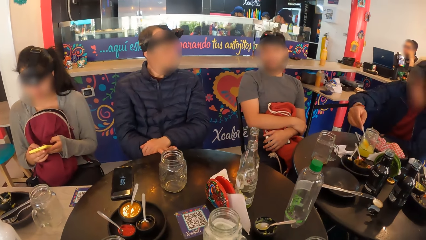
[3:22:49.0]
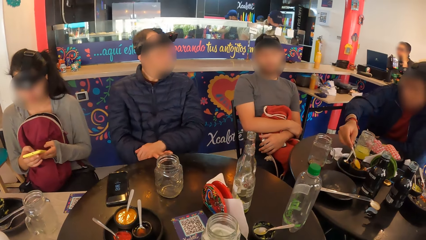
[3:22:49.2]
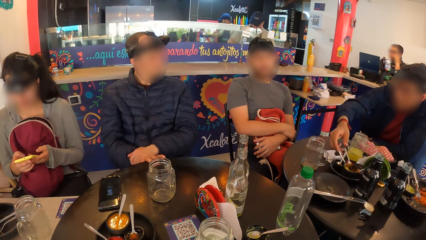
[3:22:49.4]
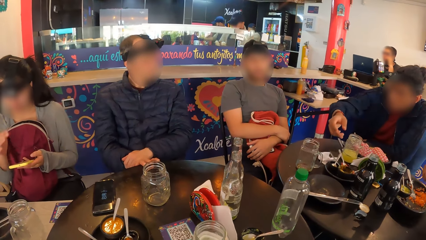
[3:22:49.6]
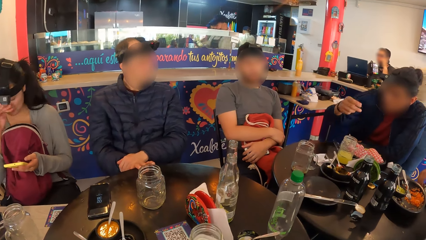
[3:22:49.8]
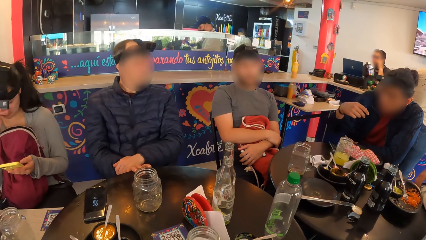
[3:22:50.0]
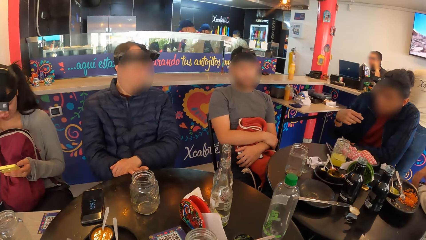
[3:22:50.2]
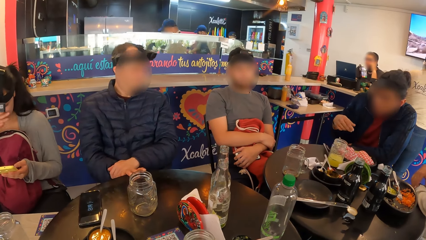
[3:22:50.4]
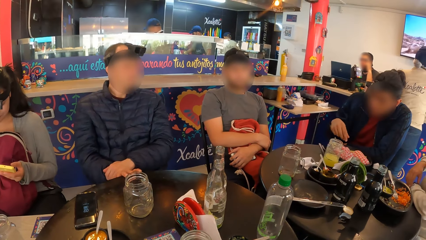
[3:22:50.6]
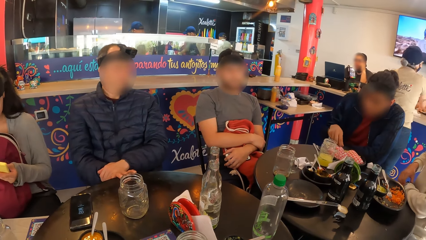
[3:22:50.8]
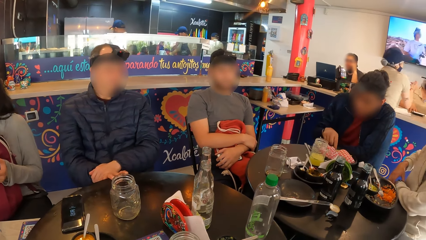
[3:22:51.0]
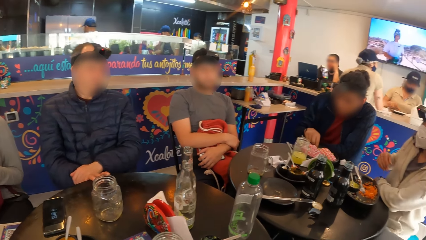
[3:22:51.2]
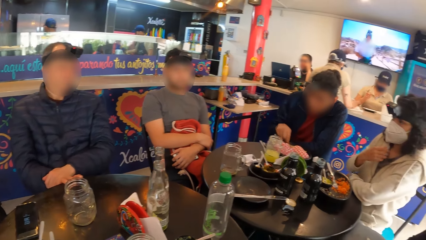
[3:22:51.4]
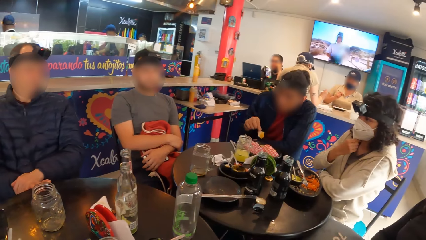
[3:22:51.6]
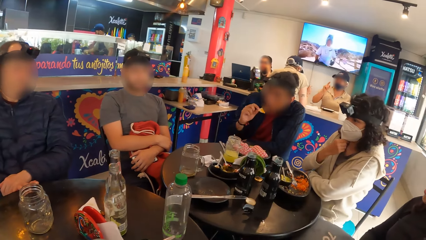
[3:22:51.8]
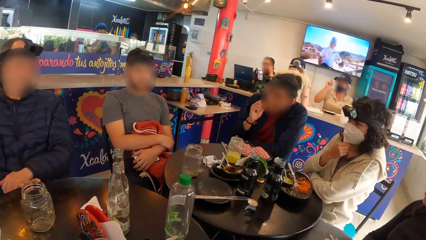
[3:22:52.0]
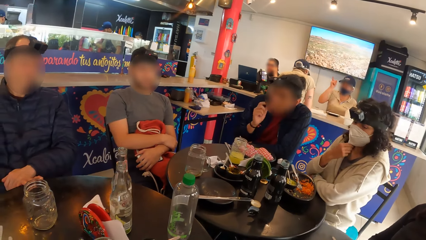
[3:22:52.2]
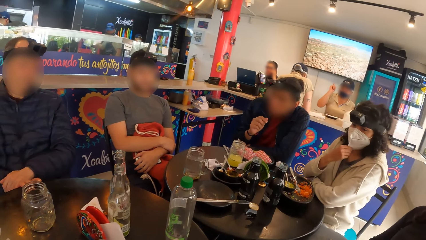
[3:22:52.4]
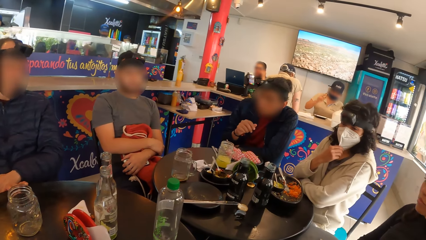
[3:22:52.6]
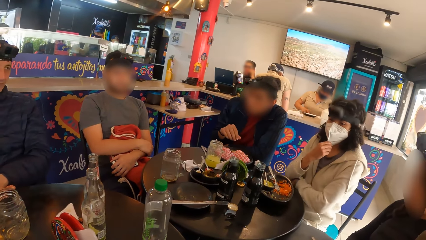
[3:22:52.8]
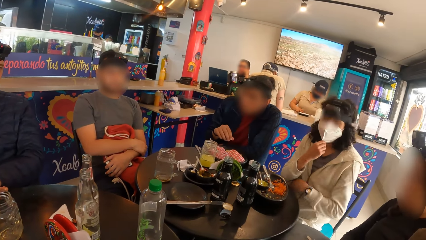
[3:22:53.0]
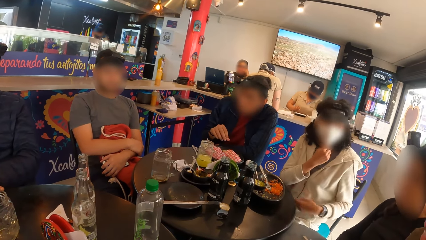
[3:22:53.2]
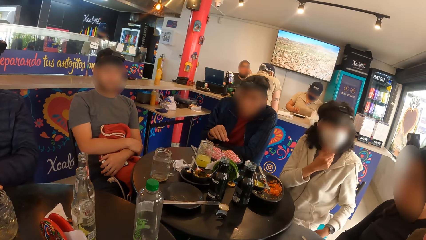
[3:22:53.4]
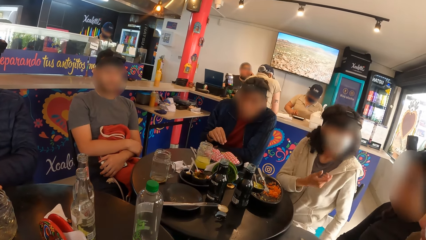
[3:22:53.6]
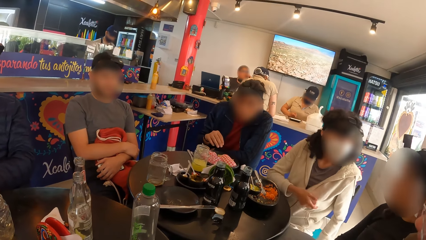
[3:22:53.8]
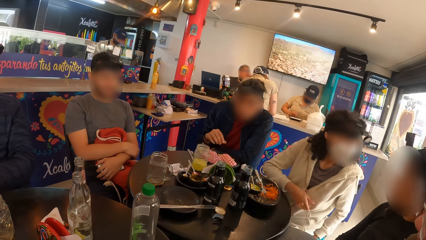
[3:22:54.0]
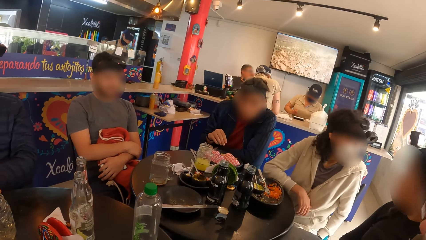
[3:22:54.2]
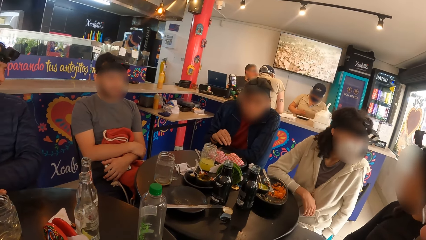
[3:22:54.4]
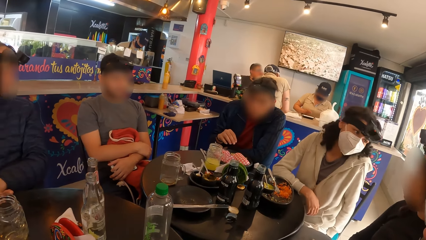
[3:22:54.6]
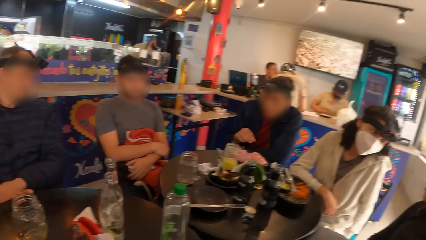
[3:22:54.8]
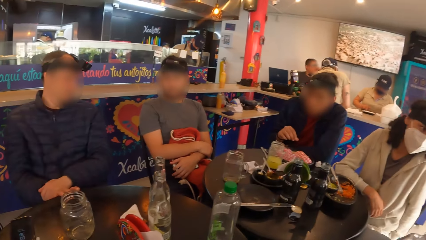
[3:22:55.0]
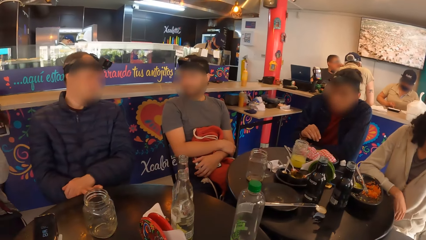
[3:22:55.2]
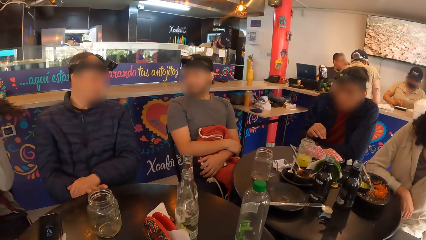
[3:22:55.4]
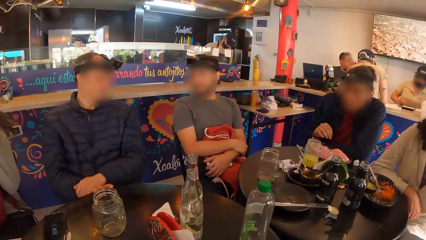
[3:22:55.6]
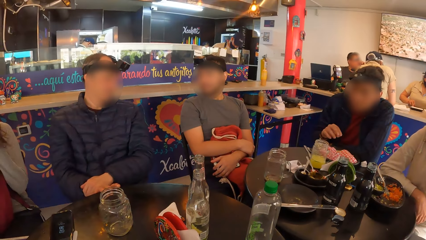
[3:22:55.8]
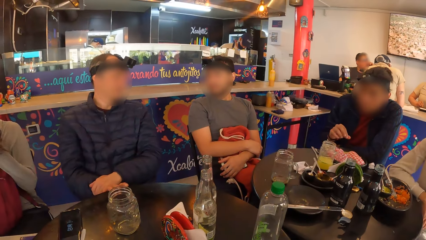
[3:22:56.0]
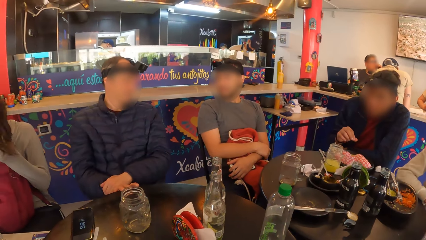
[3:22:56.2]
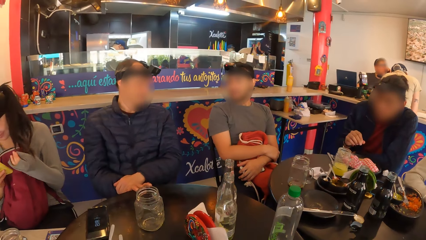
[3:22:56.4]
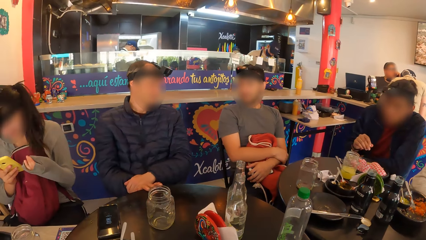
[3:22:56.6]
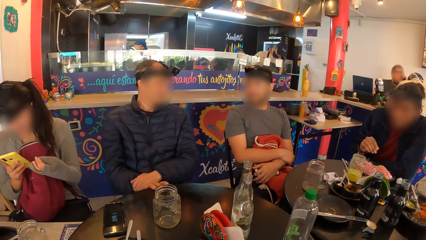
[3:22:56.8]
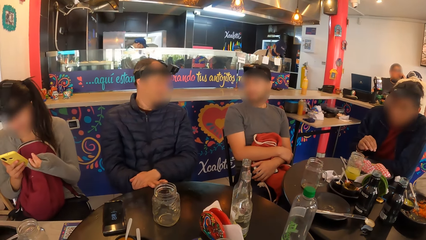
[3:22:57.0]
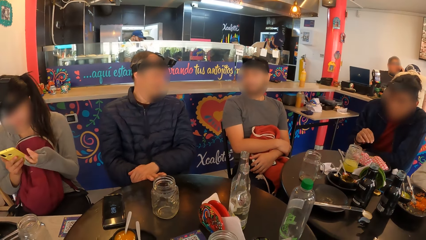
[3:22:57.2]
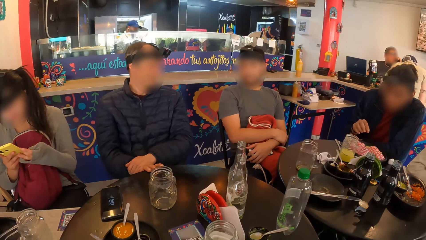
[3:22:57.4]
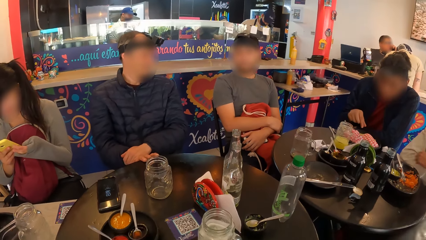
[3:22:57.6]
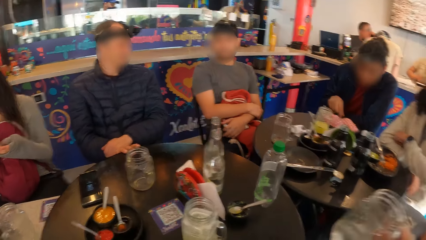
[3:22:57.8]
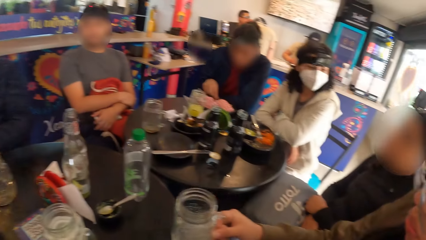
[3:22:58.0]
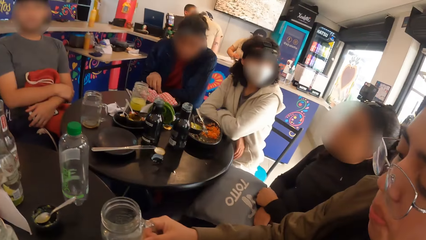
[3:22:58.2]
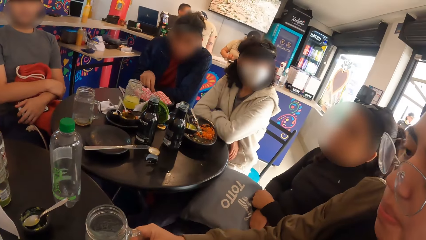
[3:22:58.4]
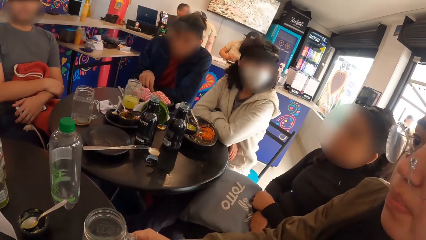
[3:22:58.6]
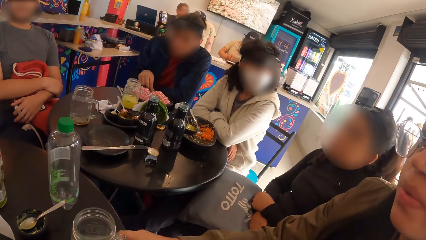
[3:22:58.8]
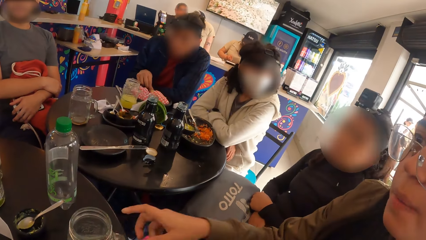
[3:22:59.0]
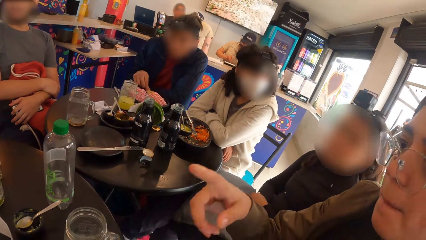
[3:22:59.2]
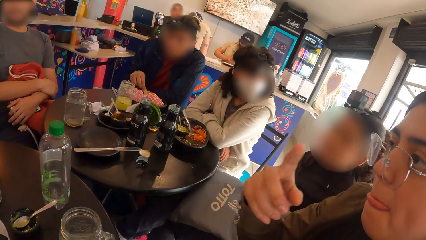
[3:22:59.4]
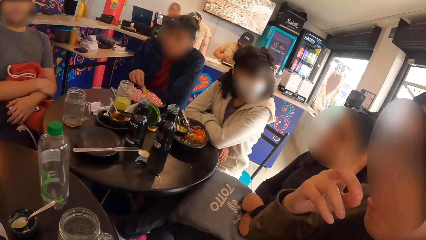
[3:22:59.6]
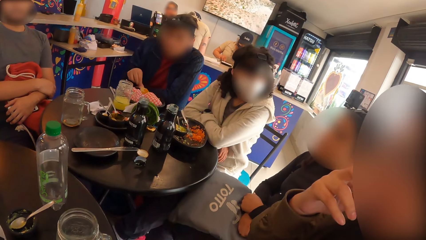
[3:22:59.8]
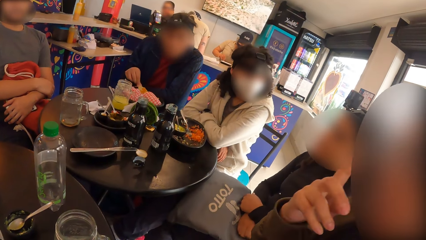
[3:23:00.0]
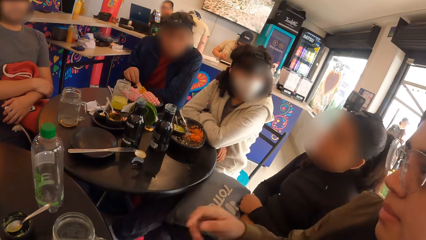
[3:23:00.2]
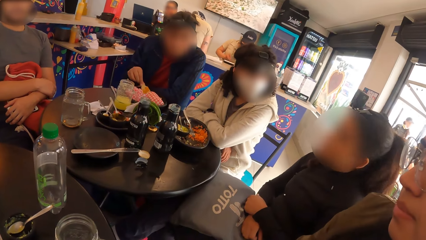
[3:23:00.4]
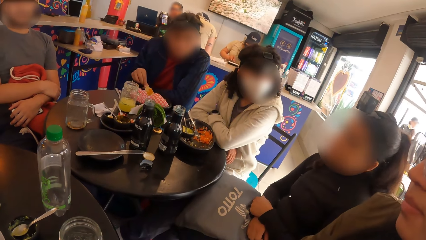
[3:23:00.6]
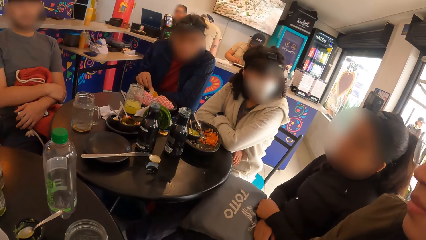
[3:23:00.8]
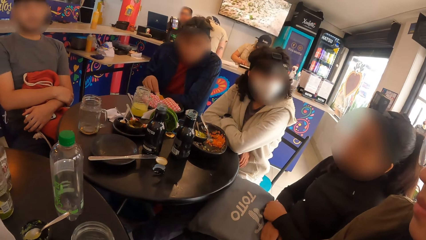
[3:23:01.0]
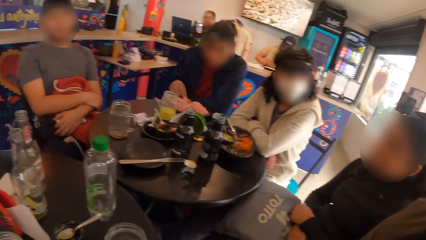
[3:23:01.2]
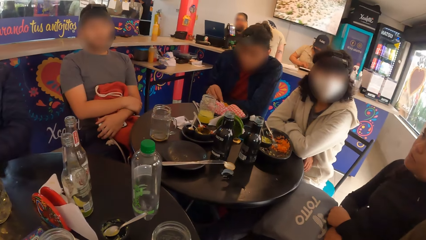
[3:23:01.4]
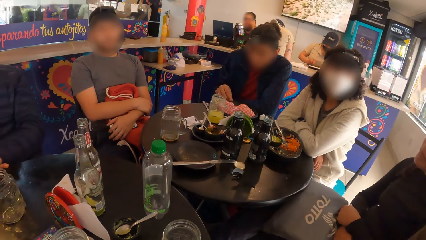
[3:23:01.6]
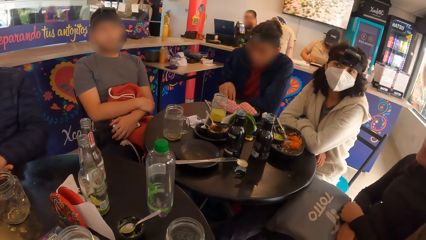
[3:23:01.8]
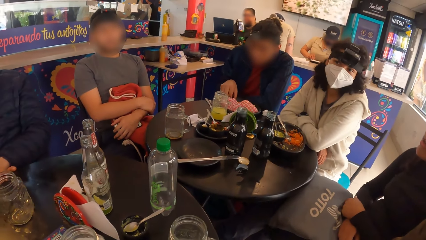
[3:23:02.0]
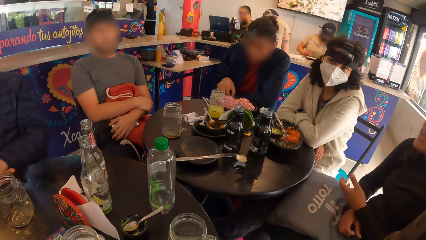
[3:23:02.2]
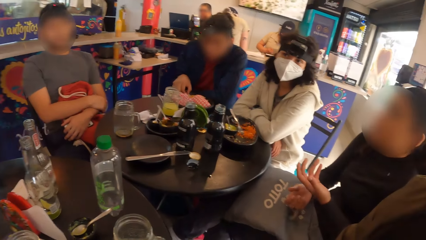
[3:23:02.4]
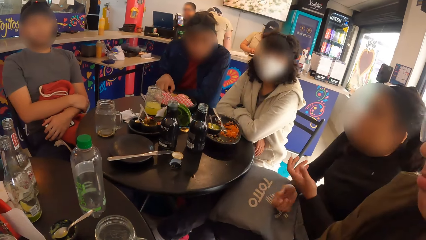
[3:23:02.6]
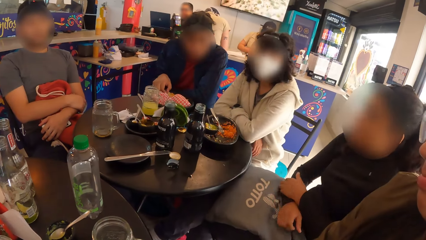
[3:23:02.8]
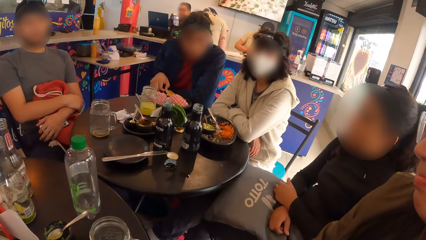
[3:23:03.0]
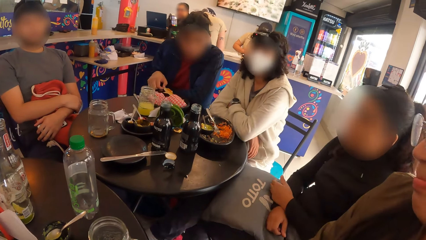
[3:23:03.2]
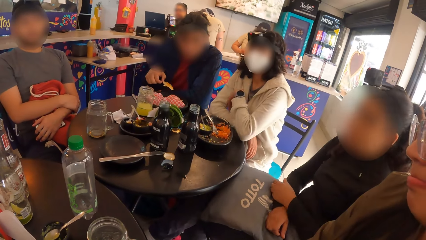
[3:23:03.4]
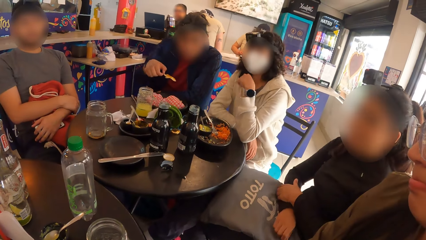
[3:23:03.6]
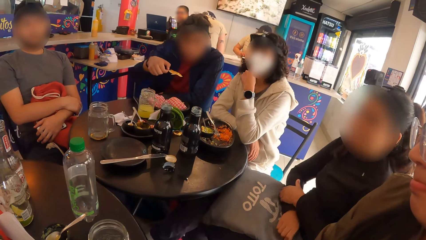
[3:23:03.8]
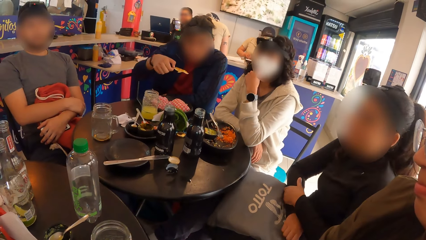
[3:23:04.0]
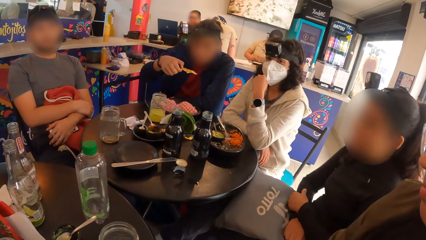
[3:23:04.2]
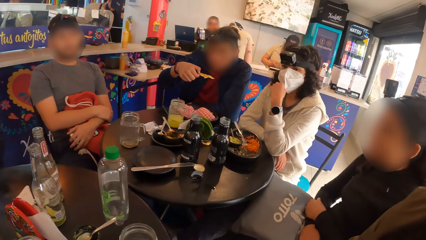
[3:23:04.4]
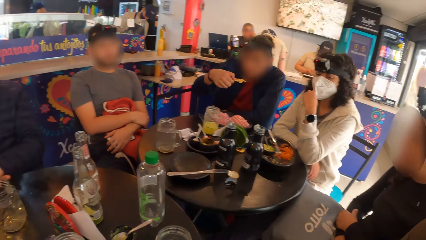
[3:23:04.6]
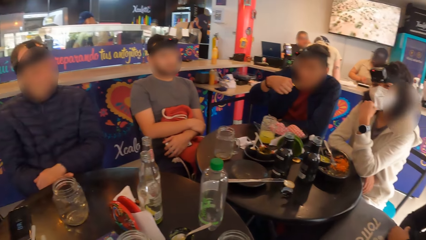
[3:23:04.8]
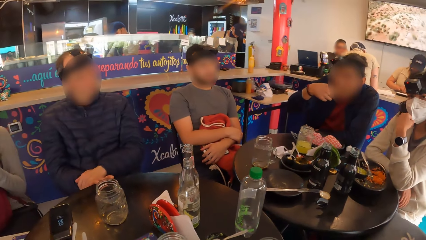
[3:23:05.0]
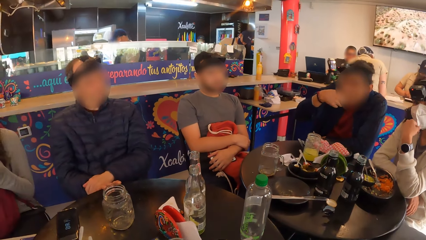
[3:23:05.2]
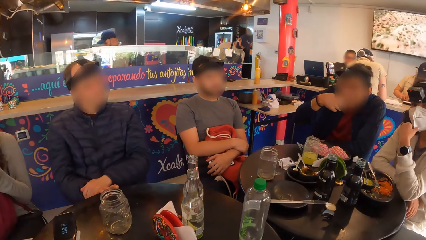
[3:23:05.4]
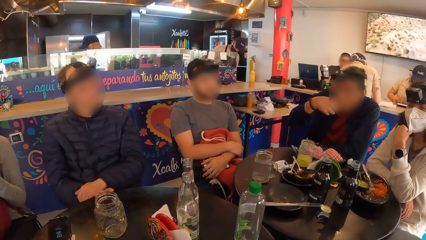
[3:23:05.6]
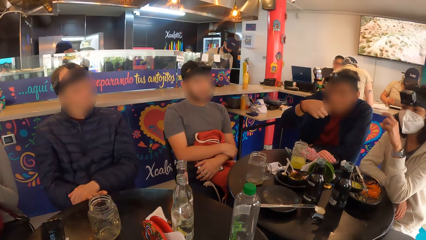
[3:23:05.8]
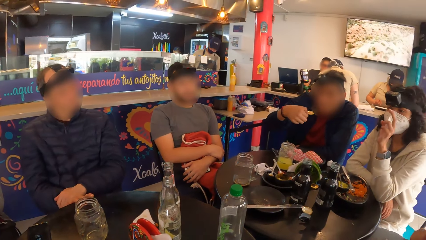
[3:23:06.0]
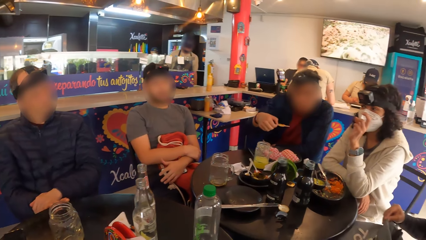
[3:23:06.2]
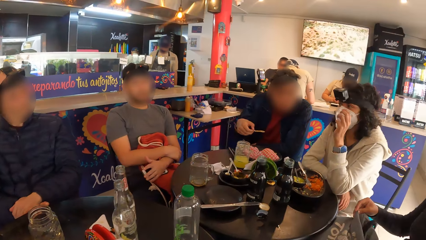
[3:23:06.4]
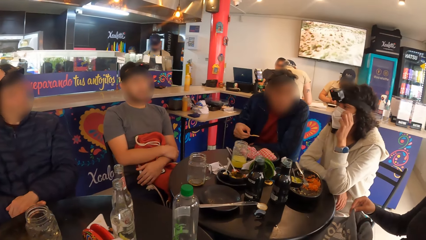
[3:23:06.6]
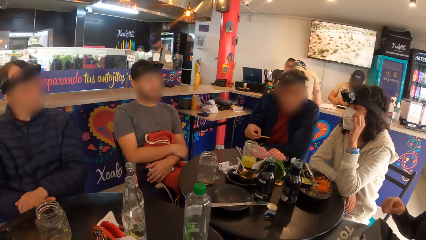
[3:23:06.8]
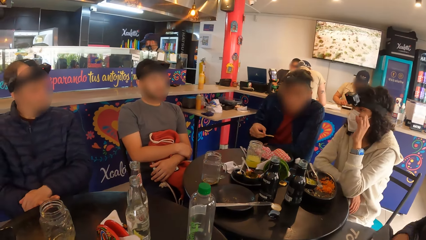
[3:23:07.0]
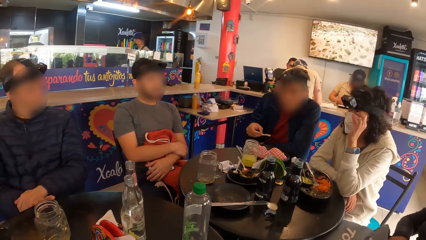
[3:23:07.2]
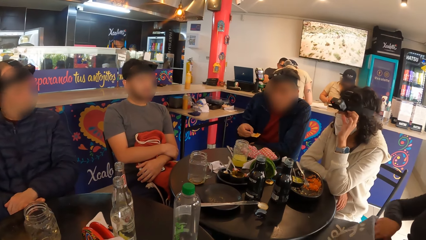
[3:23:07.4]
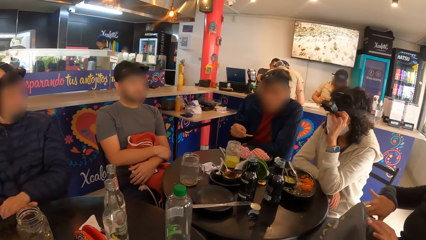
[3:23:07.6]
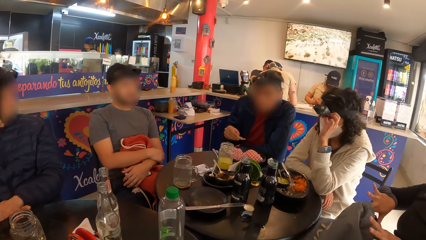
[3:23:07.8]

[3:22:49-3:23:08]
The man drops the spoon into the plate with his right hand. The woman scratches her nose with her right hand. The man puts food in his mouth with his right hand. Another woman adjusts the nose mask on her face with her right hand. The second woman interacts with a third woman. Another man interacts with a third man. The first woman operates the phone with both hands. A fourth woman drops a cup on a table with her right hand. The first man picks food from the plate with his right hand. The fourth woman adjusts her glasses on her face with her right hand. The first man puts food in his mouth with his right hand. The second woman interacts with the third man, the third woman and the second man. The third woman opens a drawstring bag on her lap with both hands.
